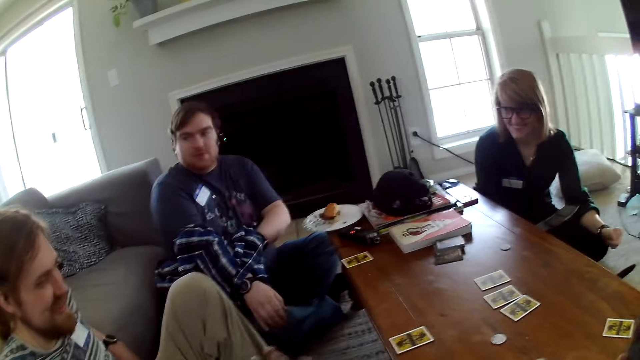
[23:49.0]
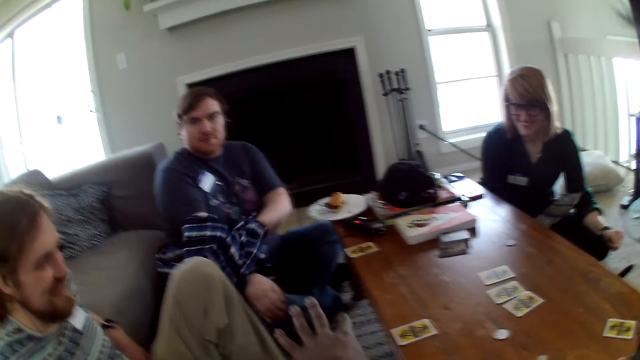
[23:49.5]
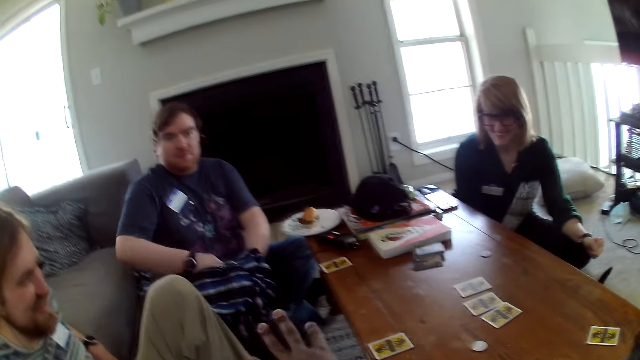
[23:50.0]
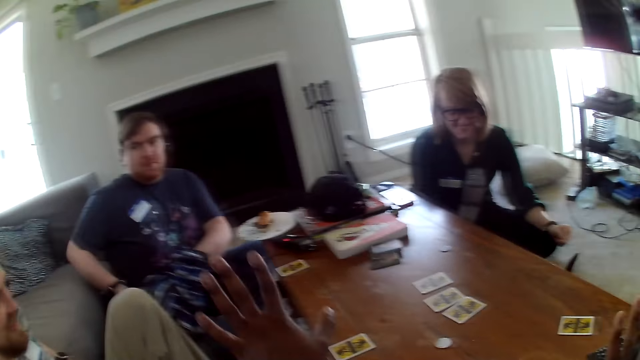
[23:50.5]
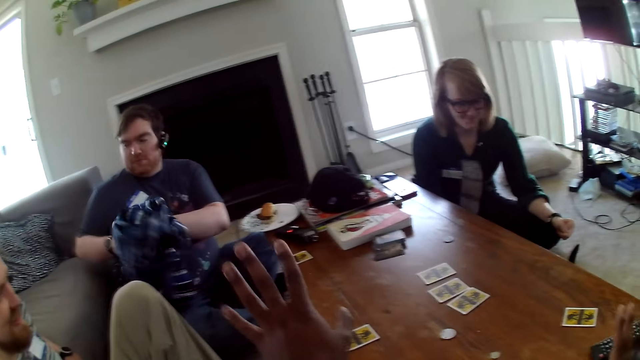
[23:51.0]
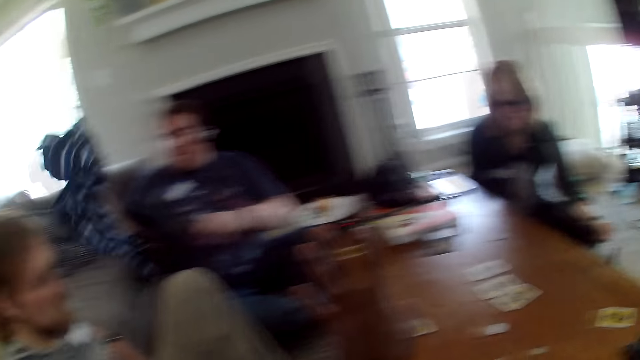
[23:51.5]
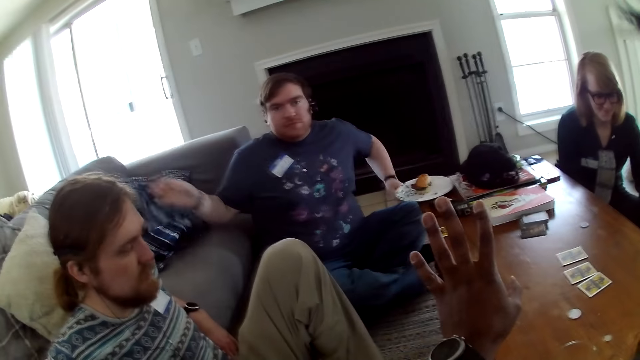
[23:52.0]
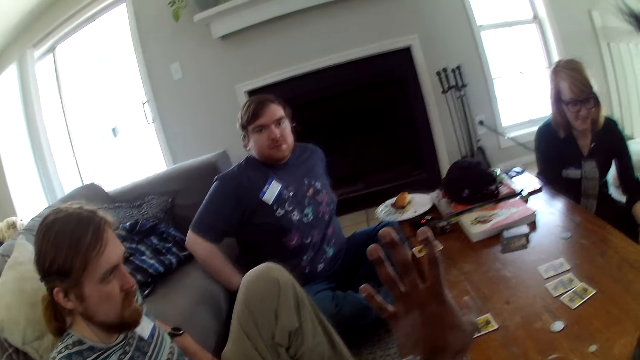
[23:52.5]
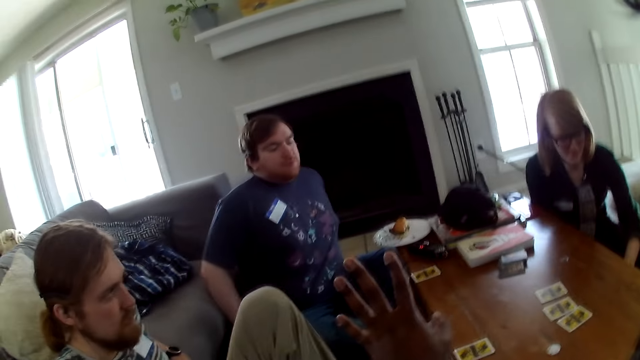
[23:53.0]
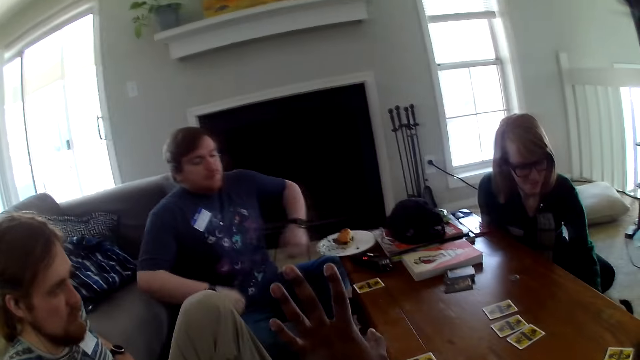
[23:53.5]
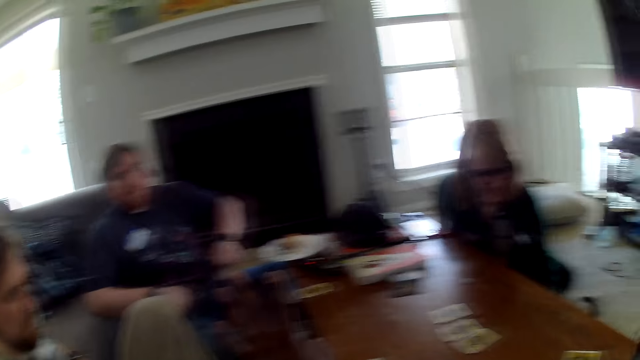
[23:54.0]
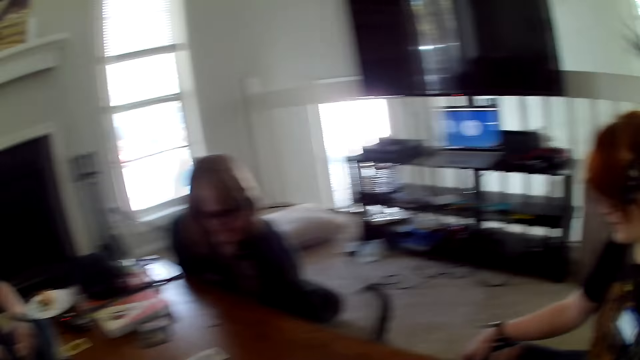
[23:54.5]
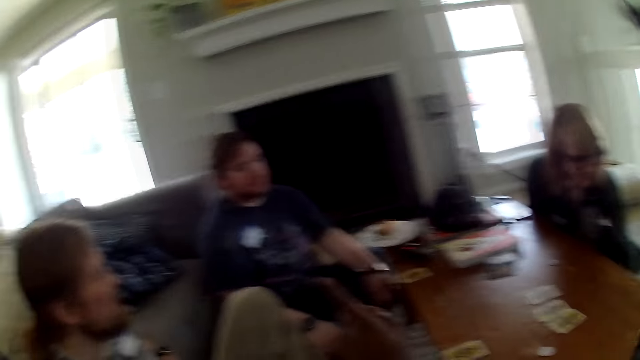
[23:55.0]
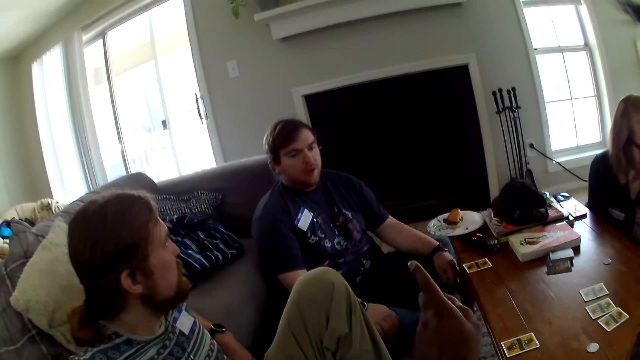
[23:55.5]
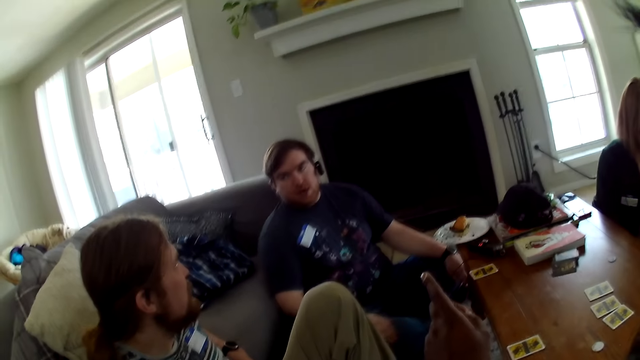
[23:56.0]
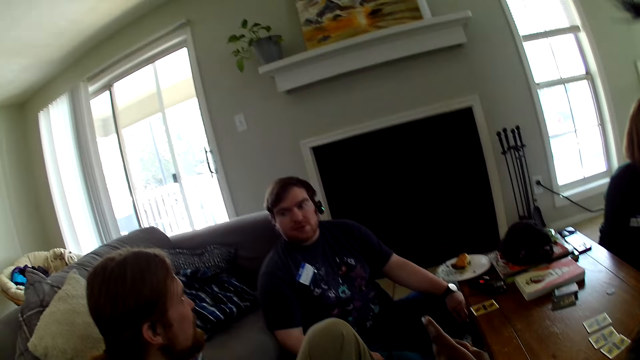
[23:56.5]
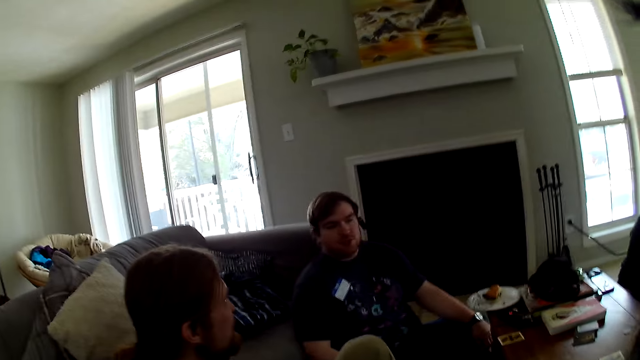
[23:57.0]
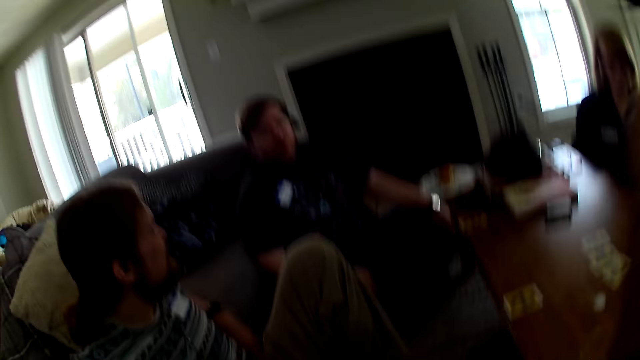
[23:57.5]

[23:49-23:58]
A man puts the cloth on the chair.

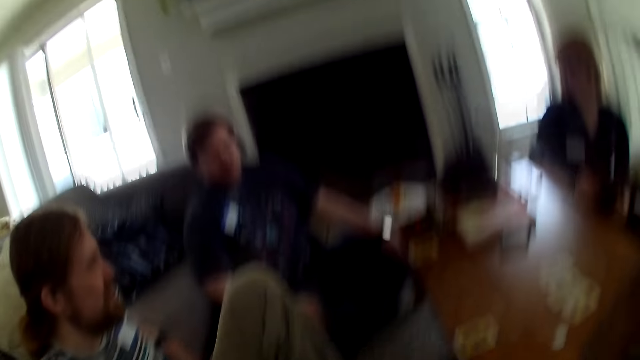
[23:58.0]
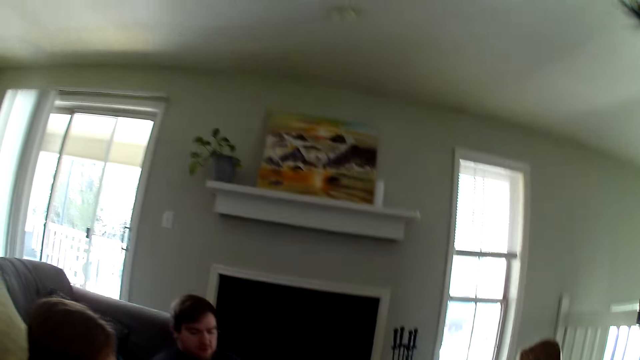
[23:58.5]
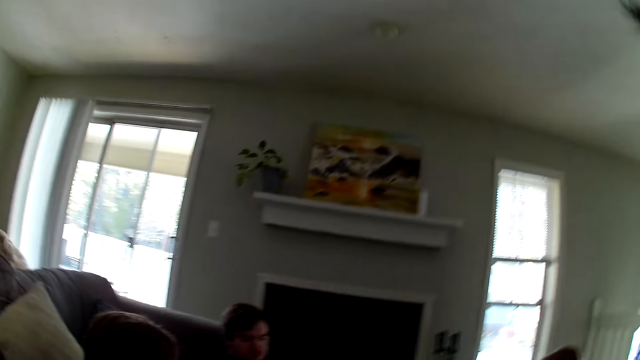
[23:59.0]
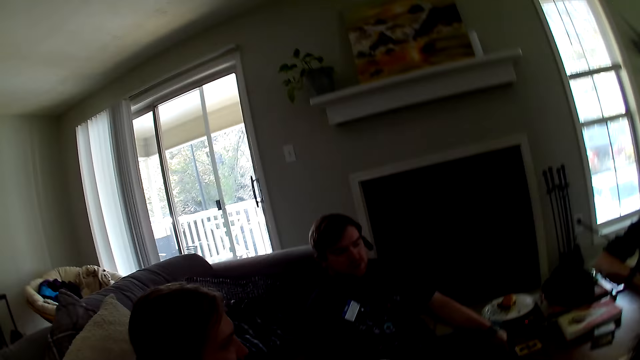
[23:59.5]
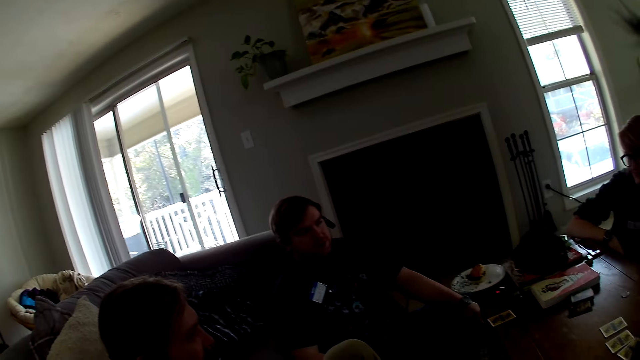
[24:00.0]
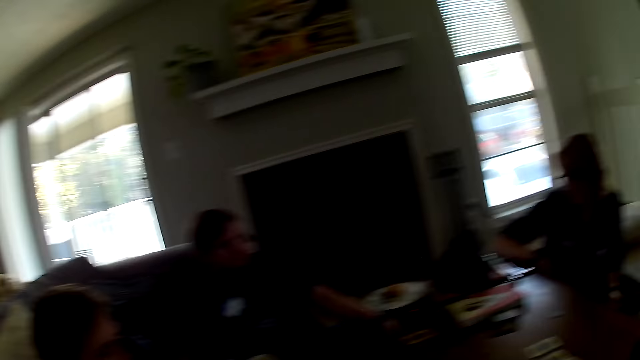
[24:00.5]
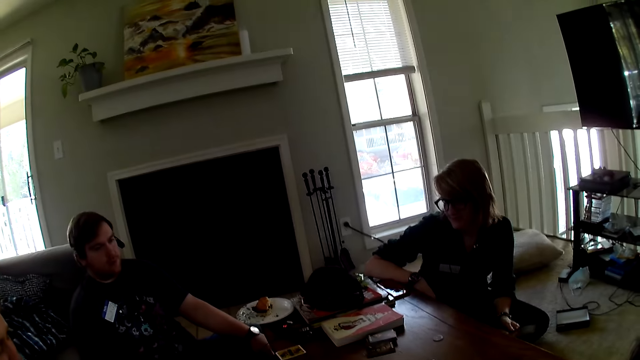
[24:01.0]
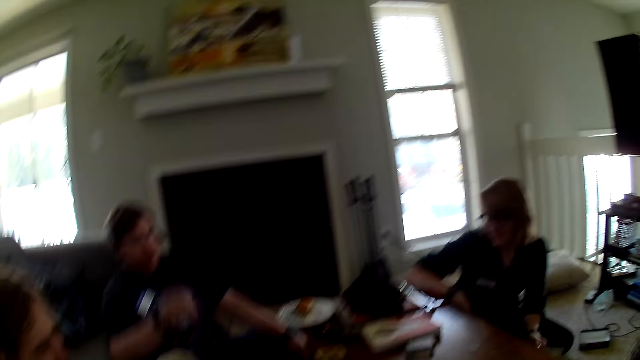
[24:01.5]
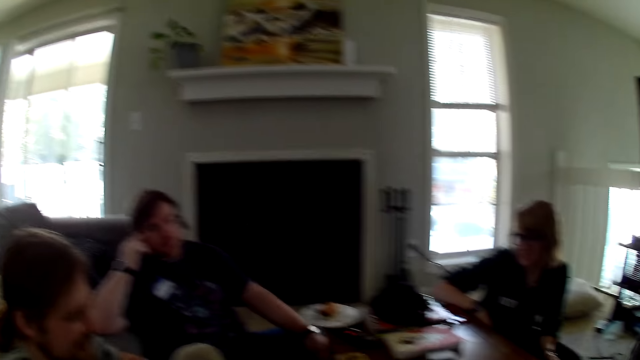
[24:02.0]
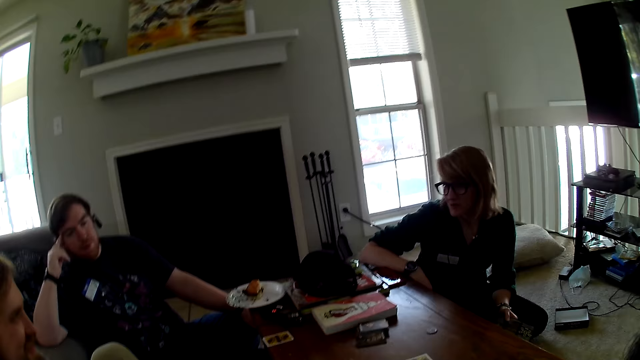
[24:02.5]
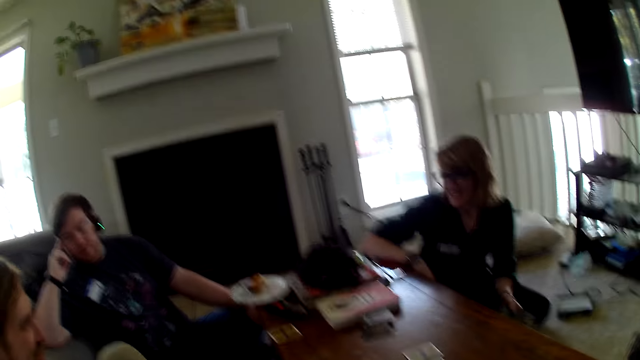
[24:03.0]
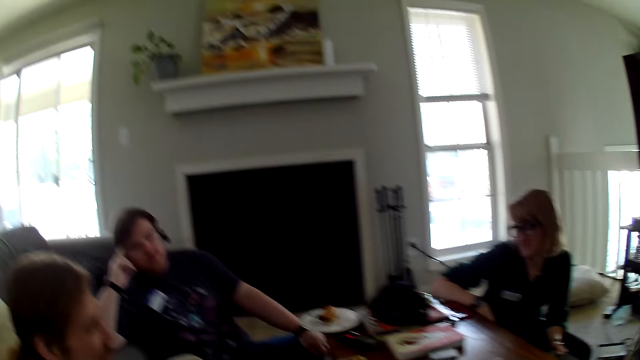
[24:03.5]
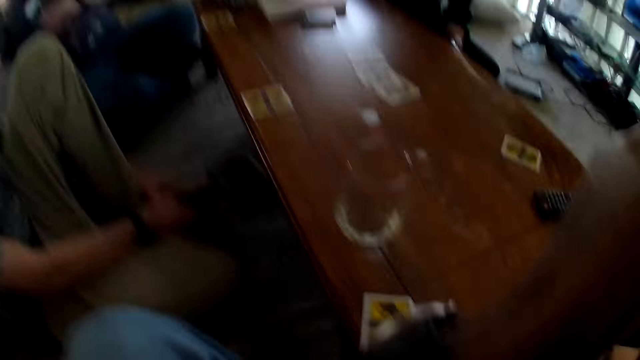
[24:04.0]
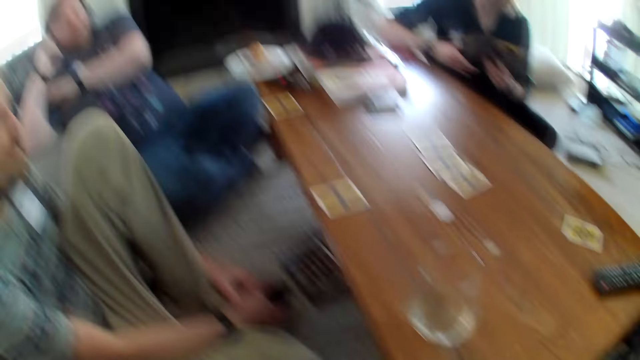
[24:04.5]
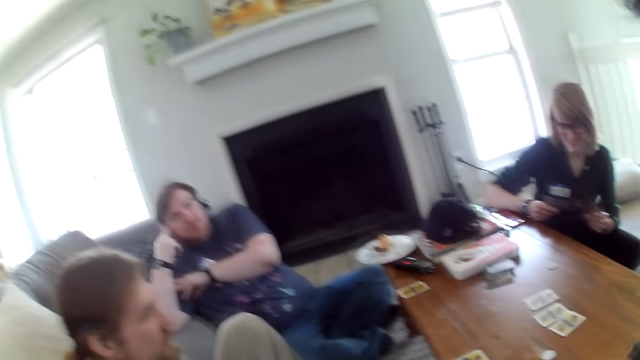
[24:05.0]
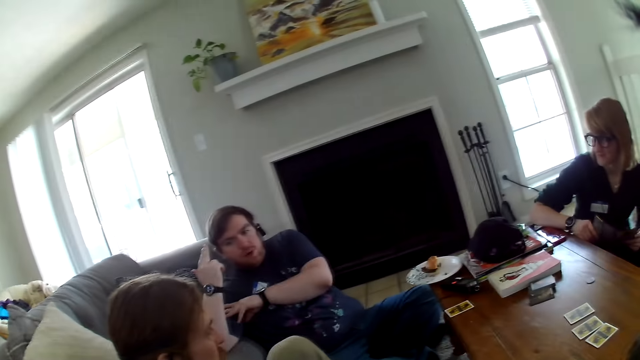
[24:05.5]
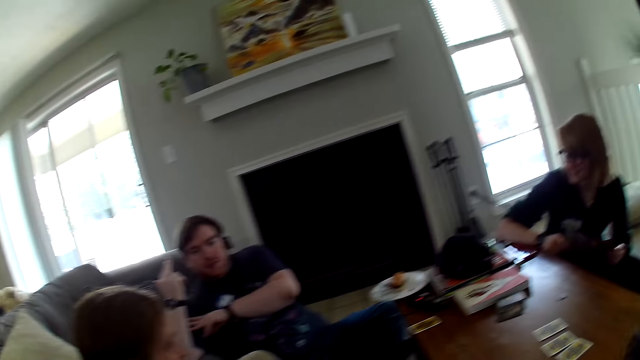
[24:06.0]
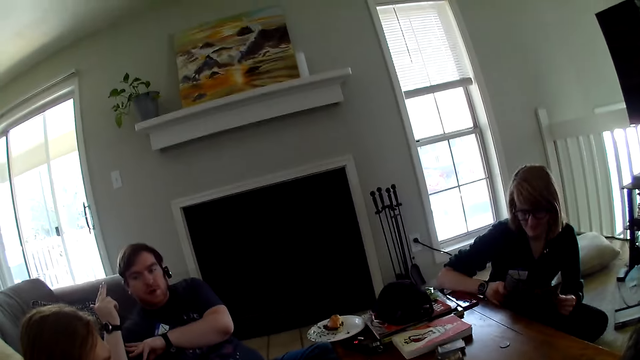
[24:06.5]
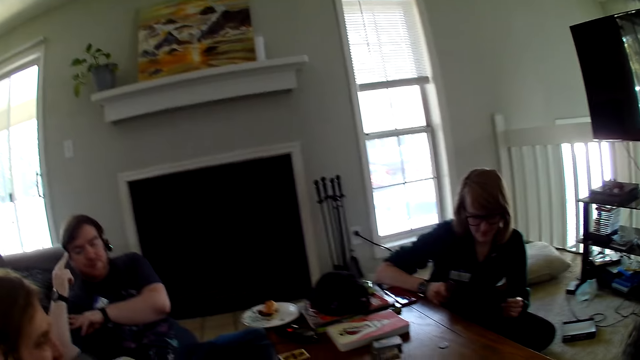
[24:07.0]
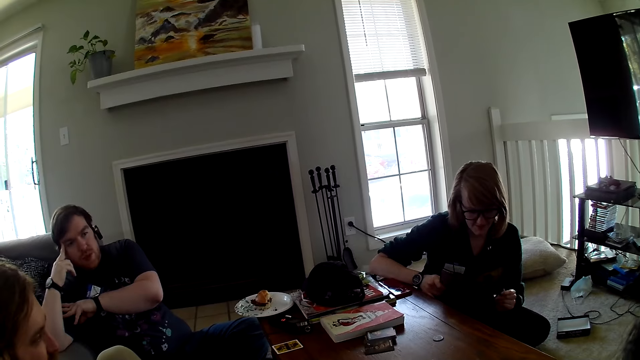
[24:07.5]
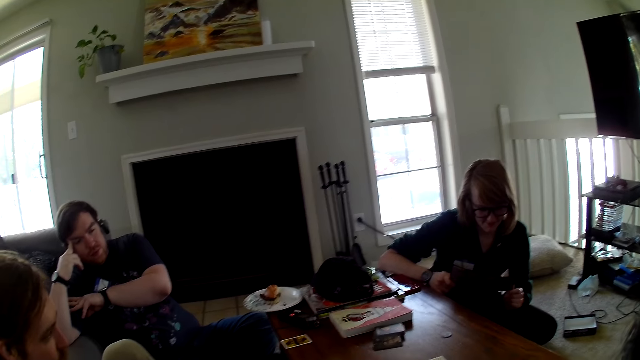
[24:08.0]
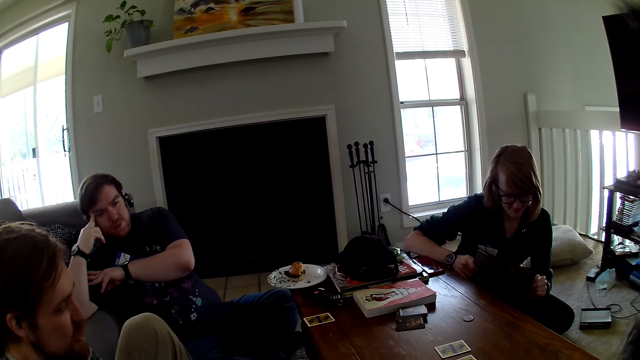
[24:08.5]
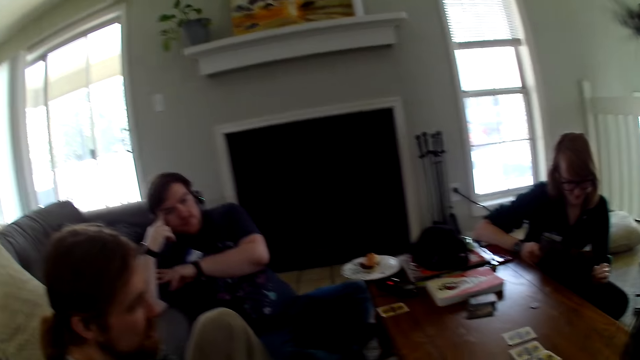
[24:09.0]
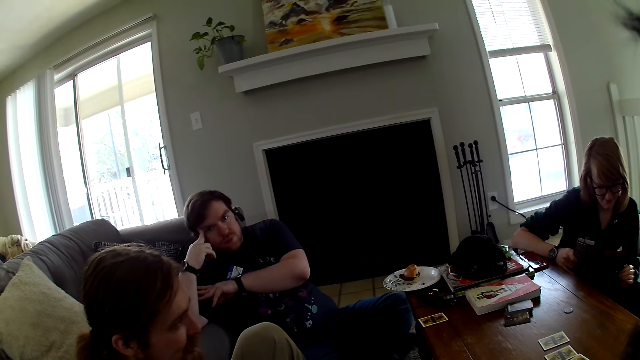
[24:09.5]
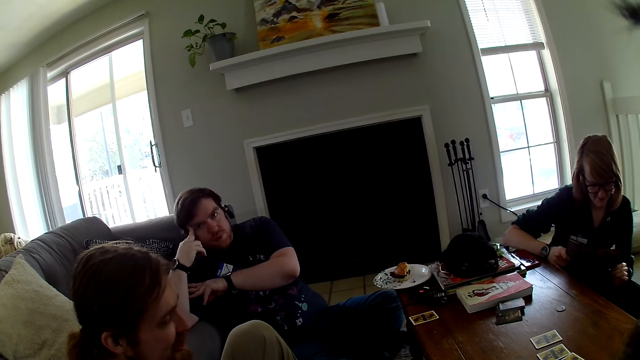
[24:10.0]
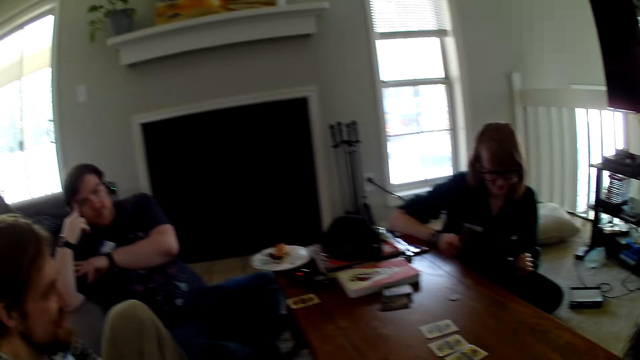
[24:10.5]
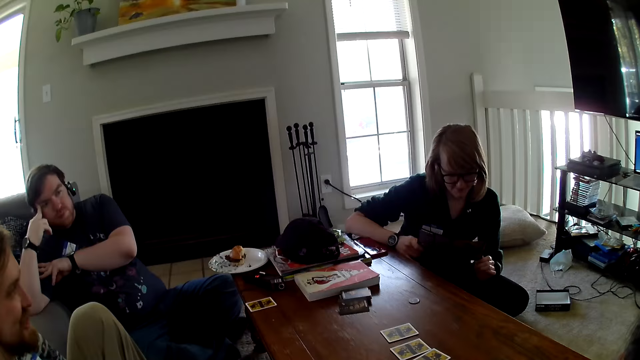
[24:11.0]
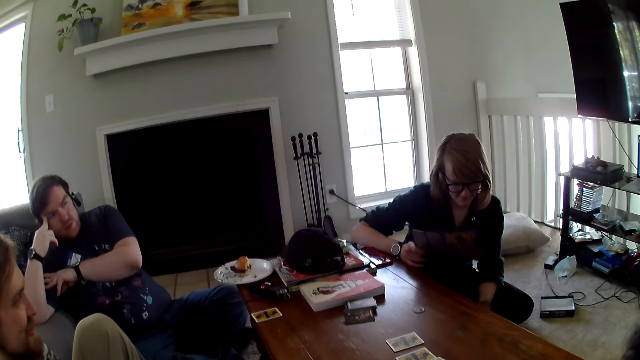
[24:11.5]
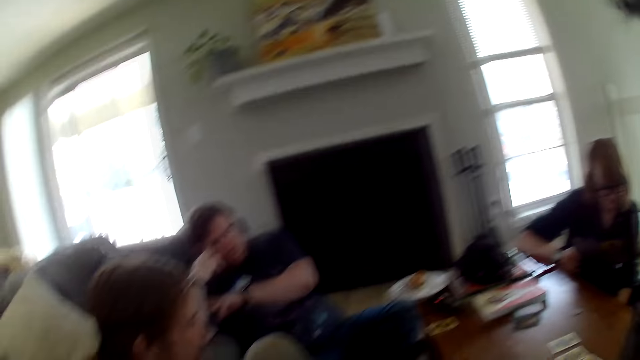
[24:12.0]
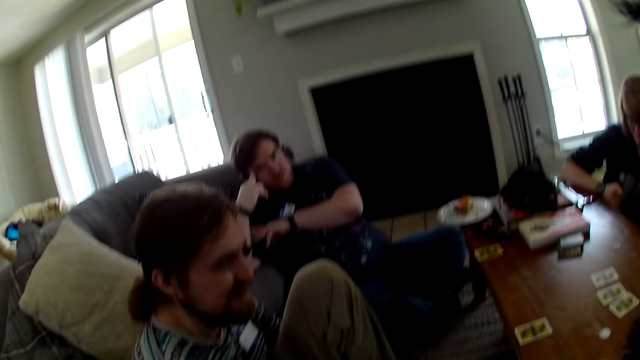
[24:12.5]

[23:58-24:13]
The camera wearer looks around the house. A man moves the hand.
